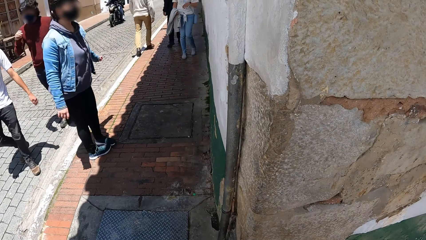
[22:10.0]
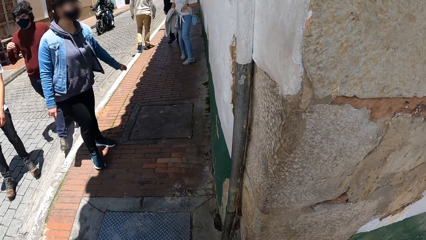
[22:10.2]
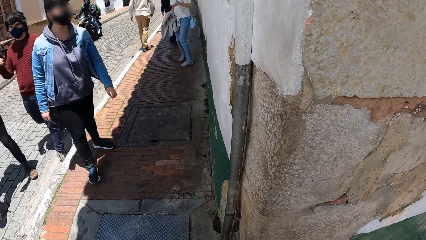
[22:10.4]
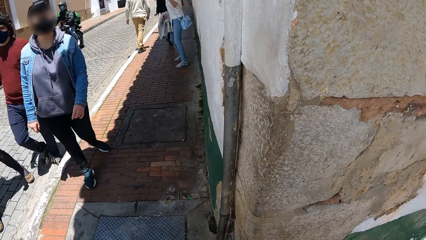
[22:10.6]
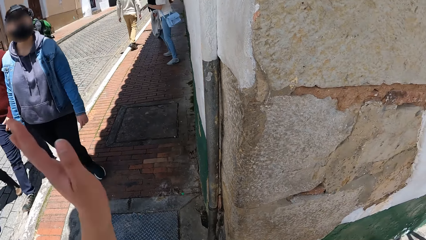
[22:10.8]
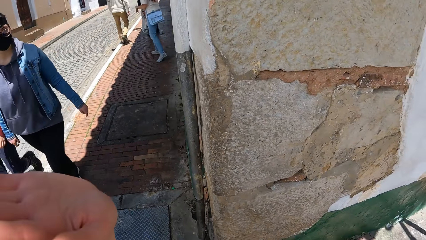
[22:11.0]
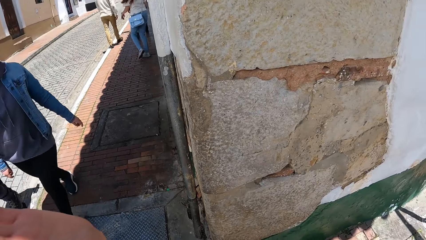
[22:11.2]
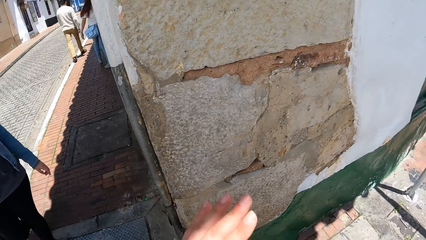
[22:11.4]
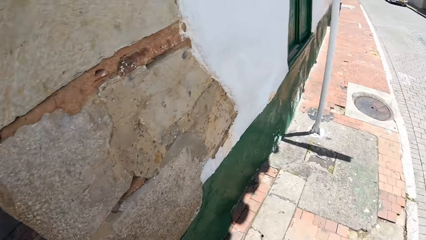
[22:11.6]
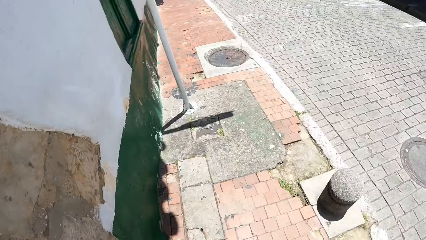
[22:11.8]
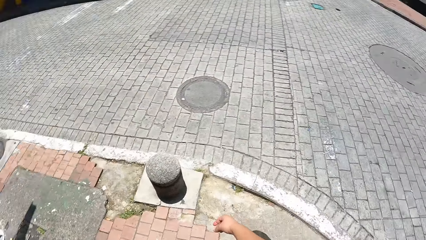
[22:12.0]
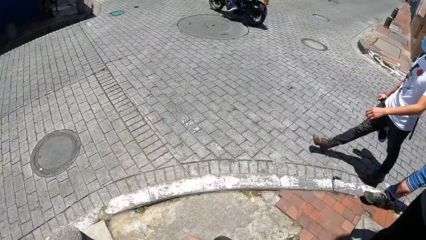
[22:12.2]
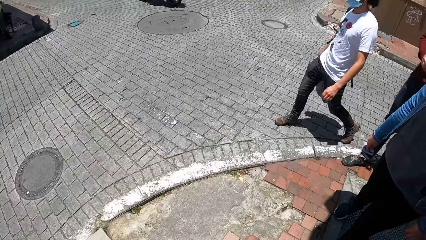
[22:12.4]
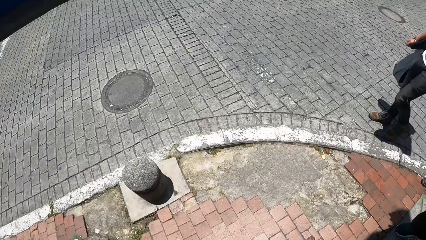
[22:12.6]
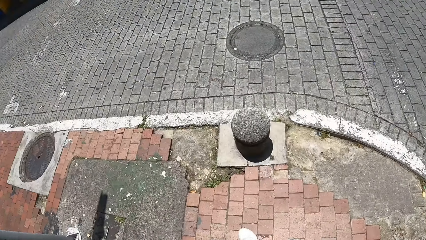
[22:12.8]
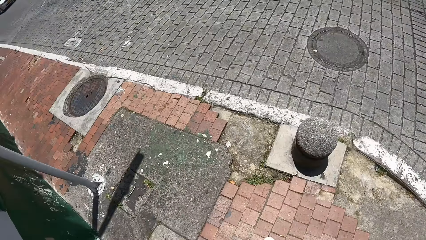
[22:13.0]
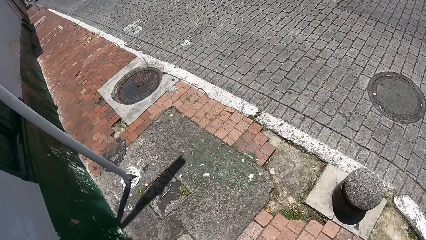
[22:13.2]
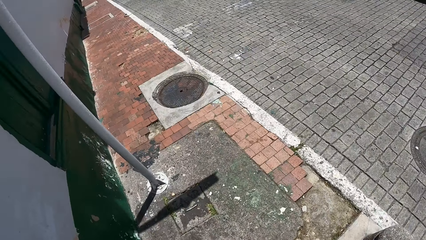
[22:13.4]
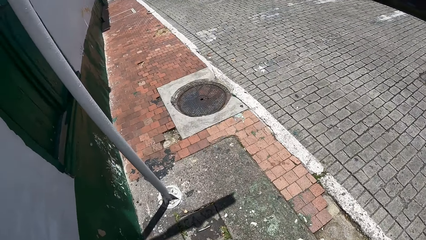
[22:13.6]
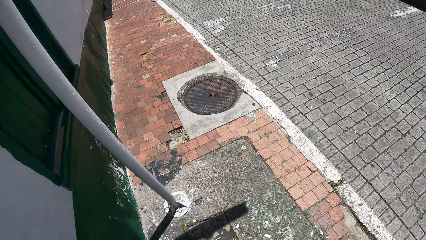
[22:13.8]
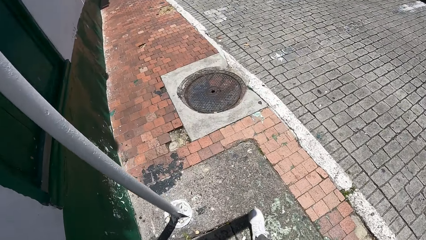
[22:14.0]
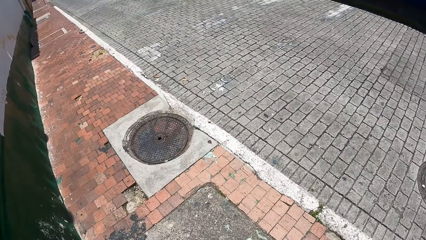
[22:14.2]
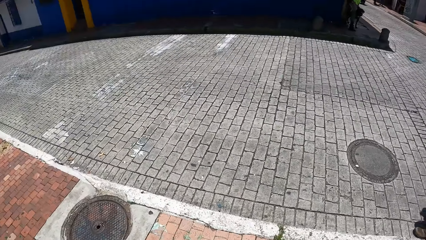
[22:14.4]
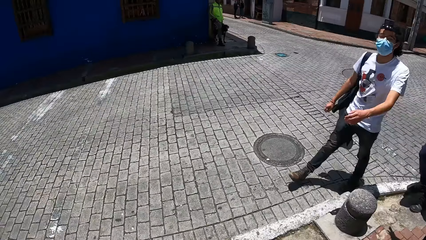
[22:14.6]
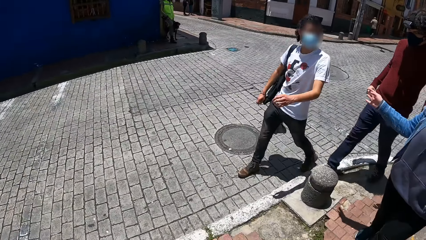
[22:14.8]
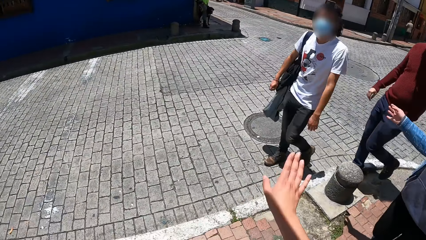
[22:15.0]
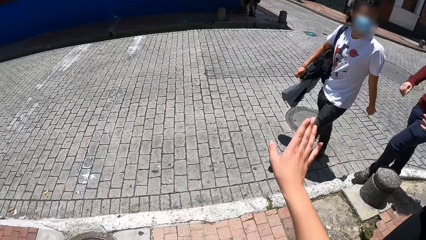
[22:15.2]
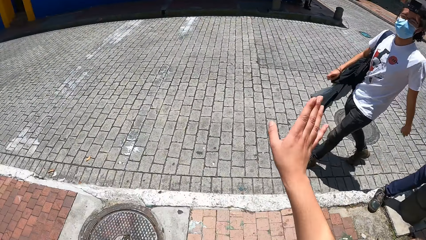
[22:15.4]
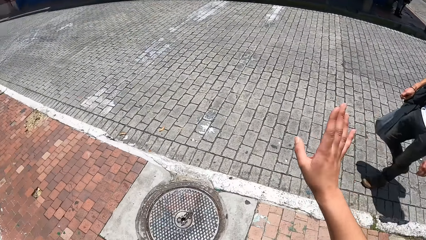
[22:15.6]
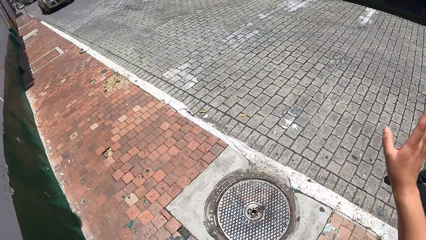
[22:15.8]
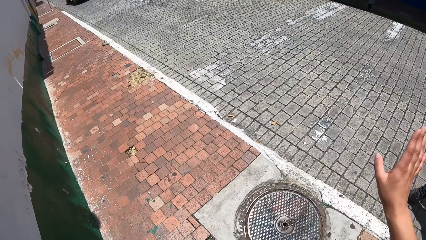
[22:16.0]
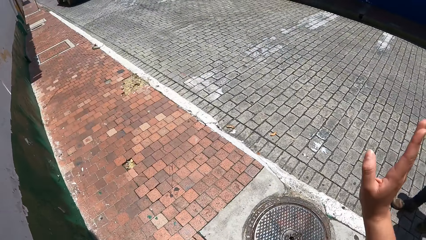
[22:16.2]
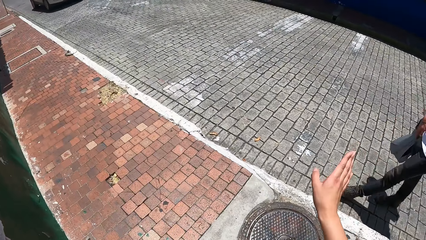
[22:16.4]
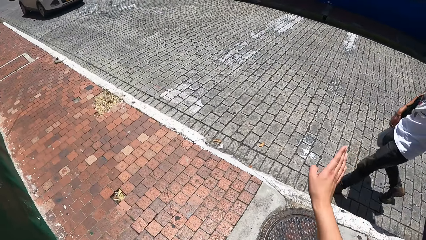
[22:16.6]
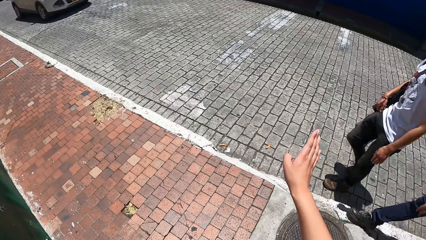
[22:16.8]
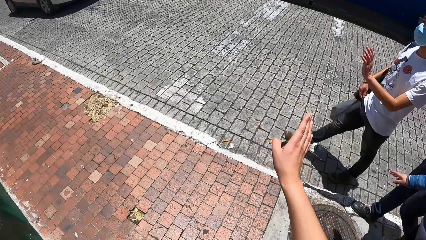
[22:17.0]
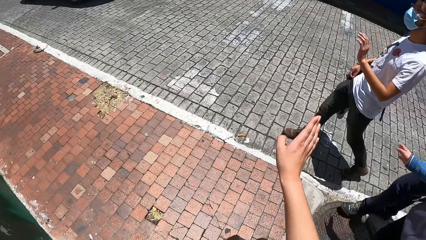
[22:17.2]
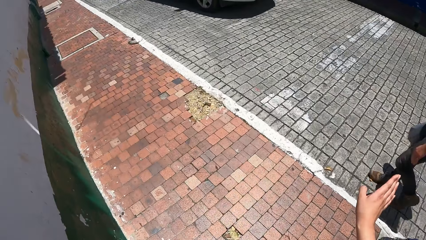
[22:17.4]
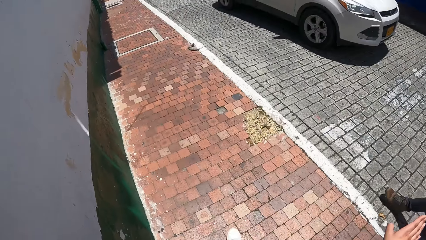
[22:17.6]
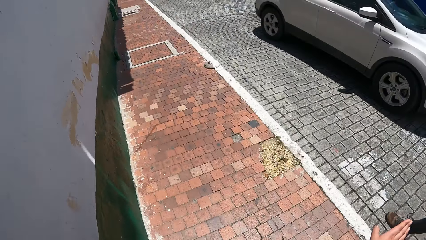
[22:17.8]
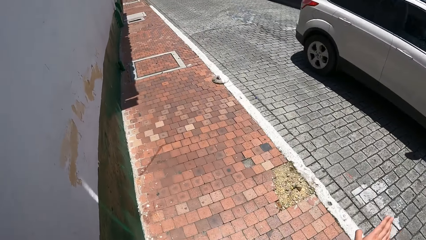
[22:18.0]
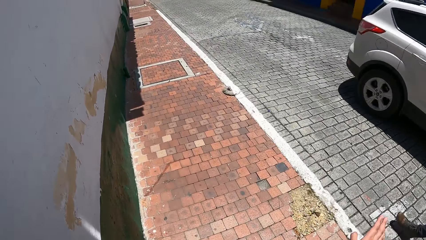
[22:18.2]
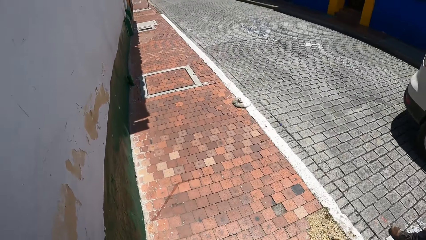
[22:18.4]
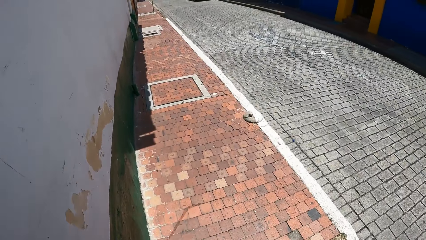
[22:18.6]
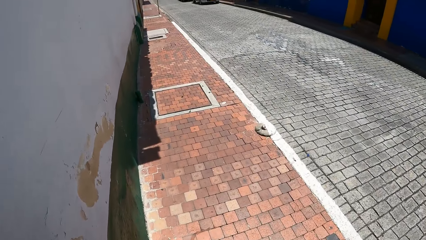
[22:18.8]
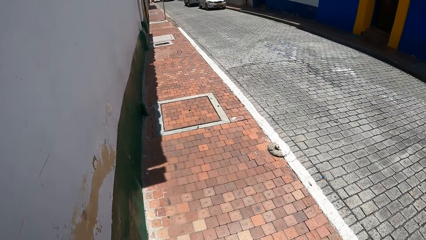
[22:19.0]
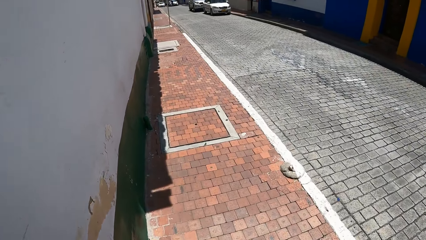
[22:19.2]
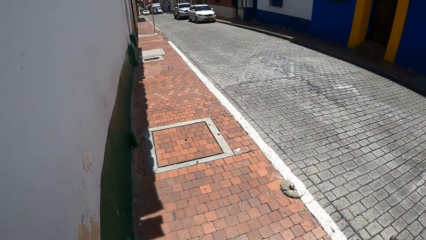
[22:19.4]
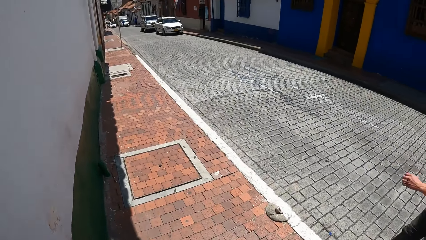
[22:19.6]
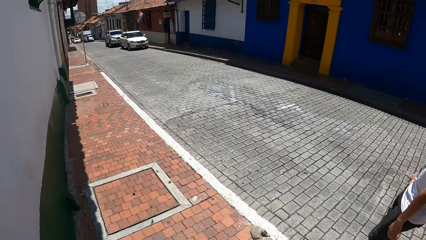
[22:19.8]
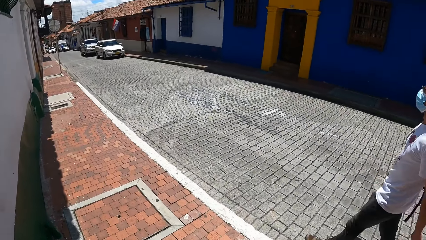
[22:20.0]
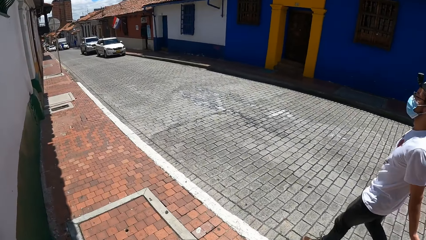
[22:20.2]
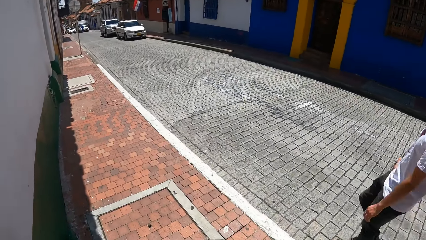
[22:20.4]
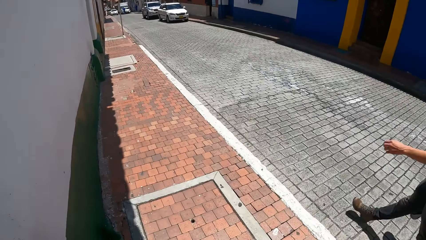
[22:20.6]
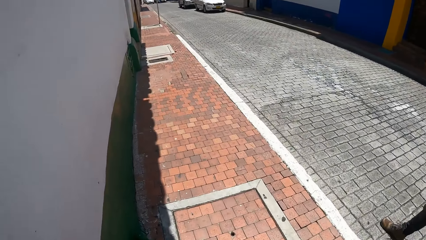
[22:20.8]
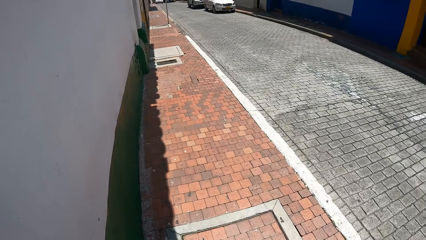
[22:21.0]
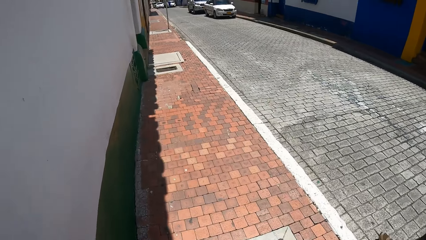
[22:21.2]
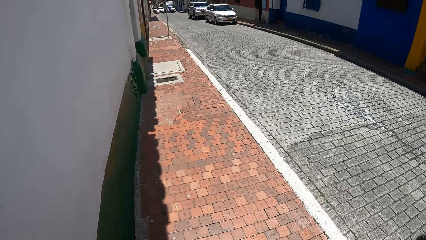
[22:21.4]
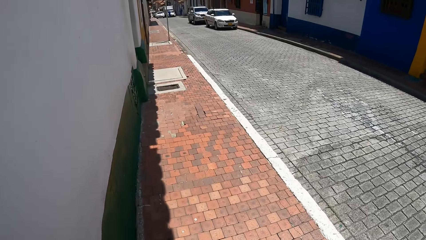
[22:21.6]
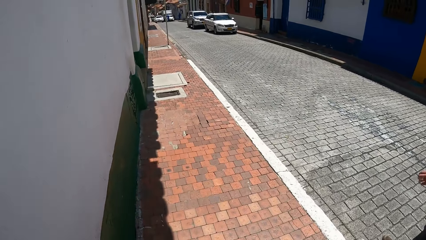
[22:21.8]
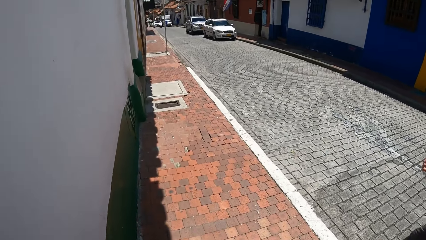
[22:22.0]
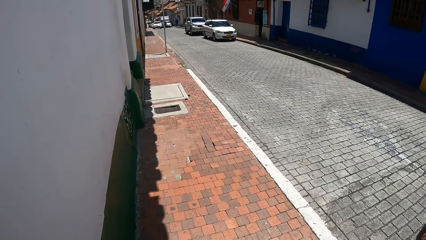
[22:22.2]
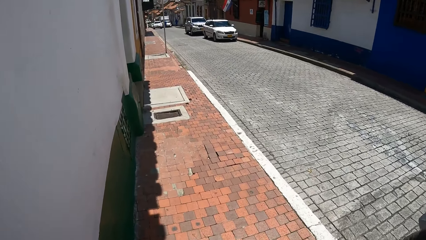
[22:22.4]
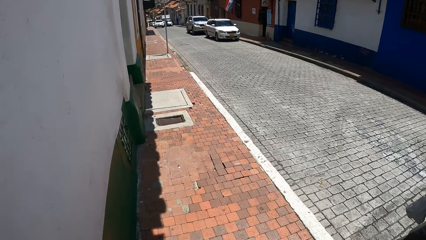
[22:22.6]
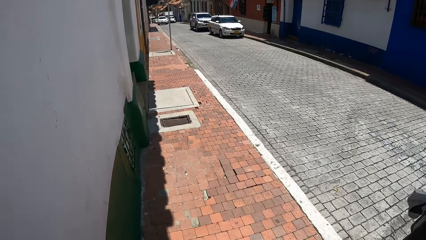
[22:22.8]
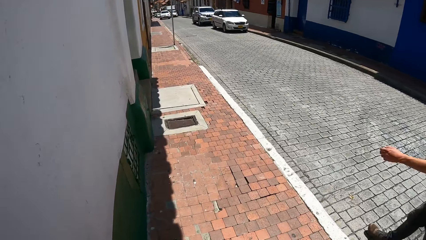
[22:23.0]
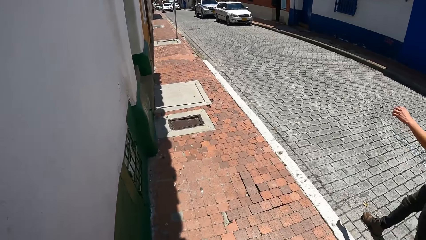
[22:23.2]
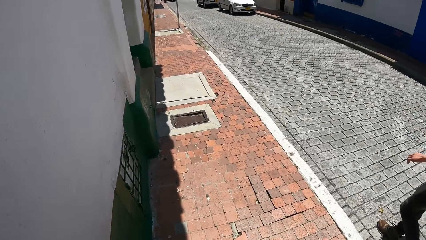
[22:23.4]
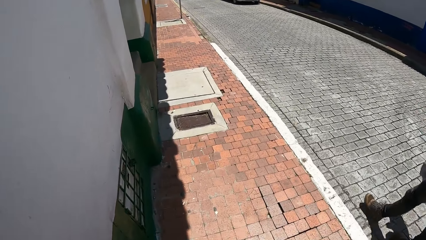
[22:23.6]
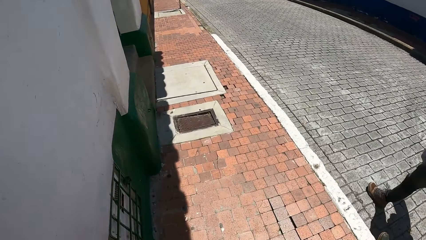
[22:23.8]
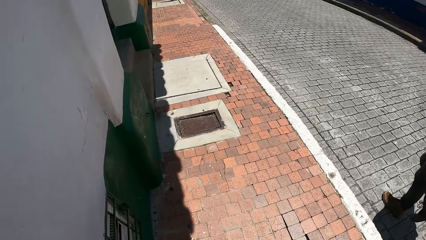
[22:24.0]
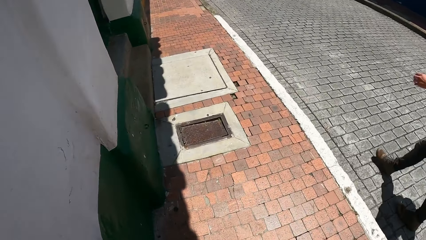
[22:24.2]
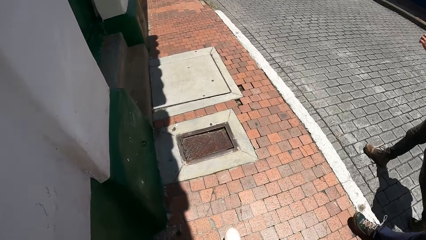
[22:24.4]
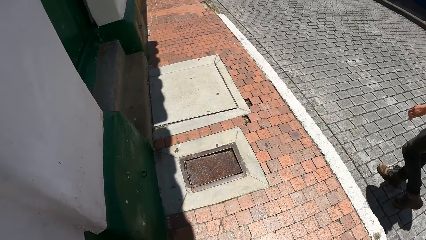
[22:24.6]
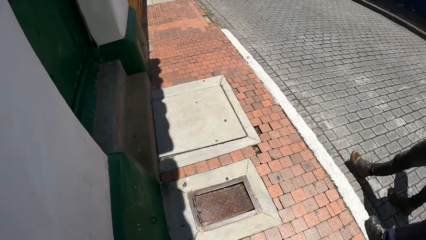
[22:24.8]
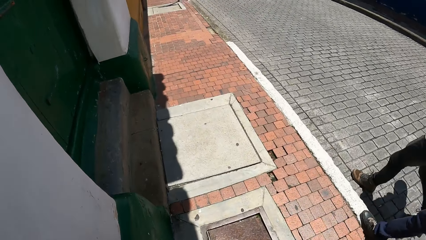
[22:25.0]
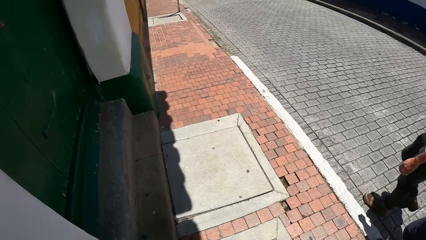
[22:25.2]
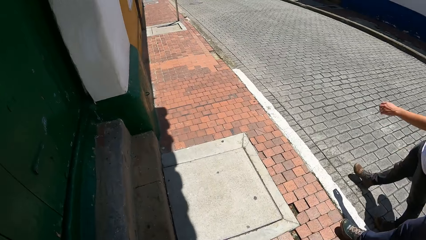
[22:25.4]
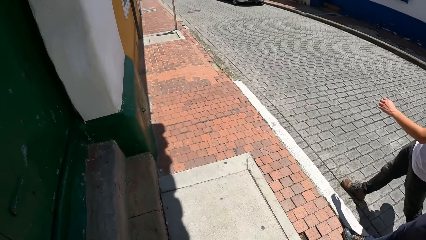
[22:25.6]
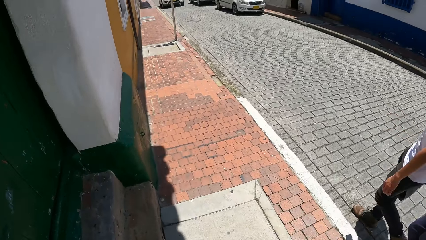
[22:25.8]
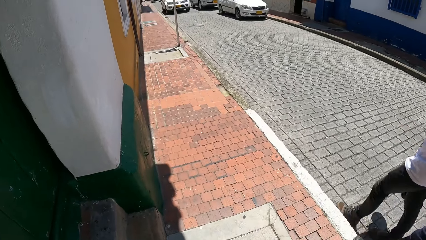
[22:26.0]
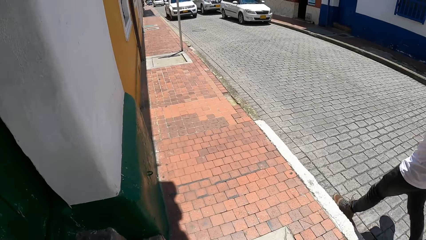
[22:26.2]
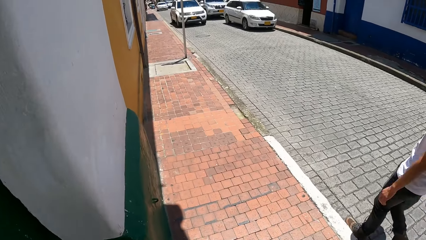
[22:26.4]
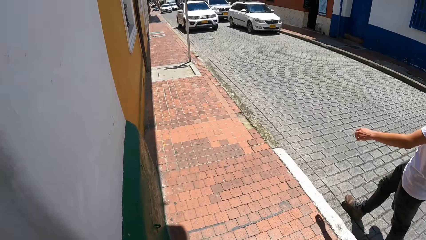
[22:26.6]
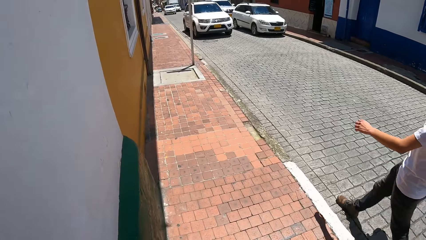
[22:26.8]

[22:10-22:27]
The camera wearer waves a left hand at others. She stares around. She walks around with others. She stares around. She waves her right hand at a person. She walks around with others. A white car drives past her.
